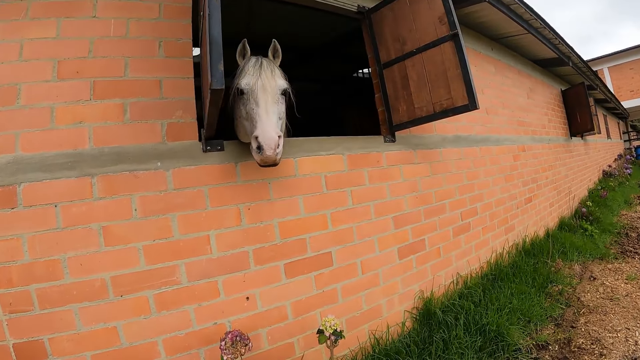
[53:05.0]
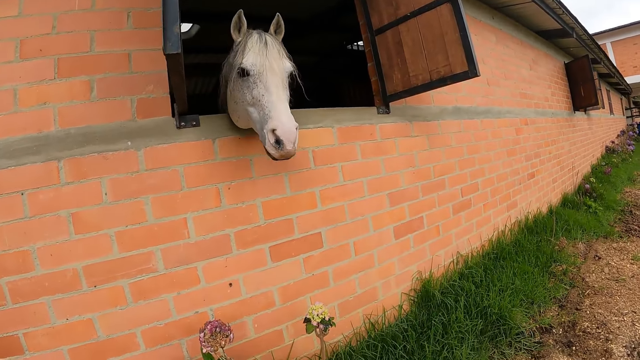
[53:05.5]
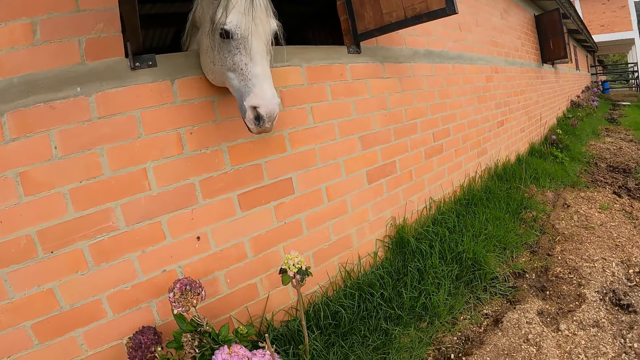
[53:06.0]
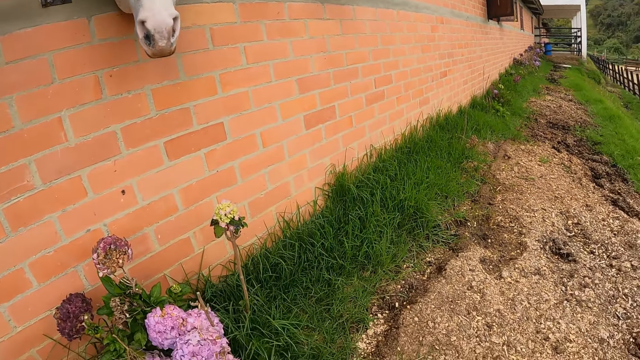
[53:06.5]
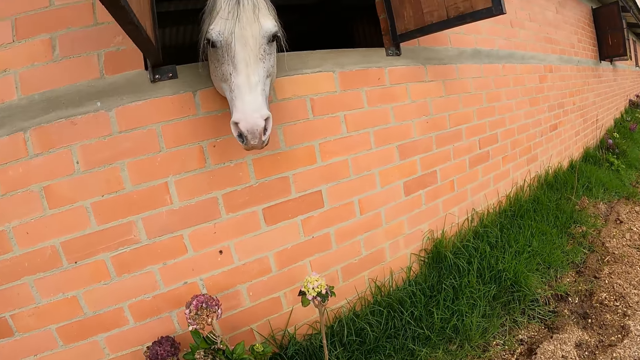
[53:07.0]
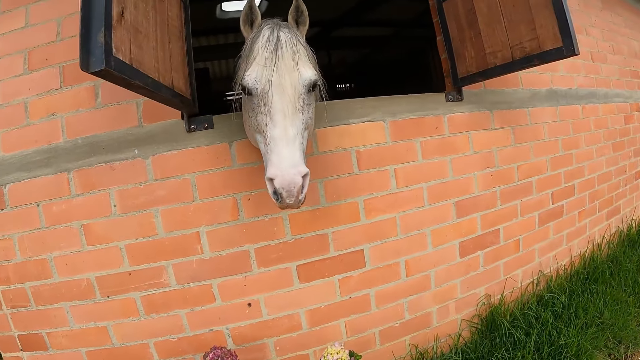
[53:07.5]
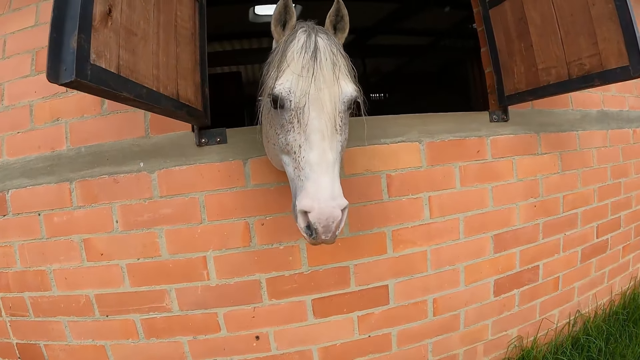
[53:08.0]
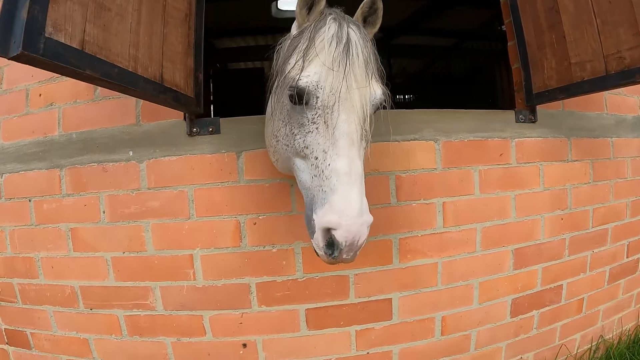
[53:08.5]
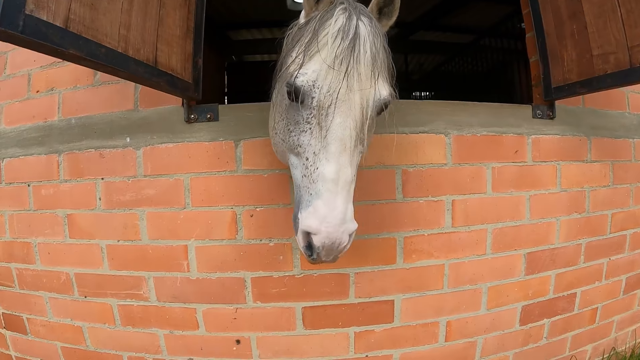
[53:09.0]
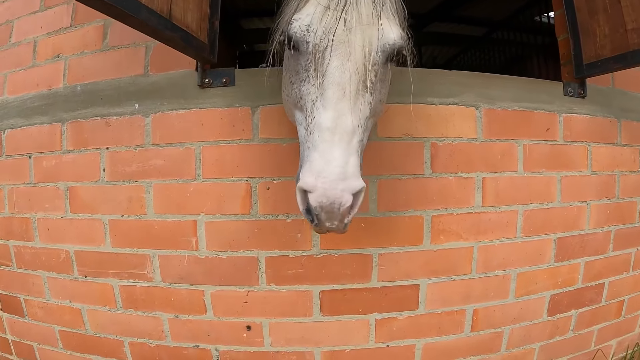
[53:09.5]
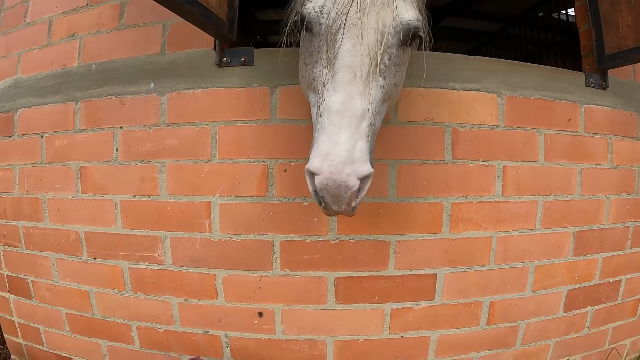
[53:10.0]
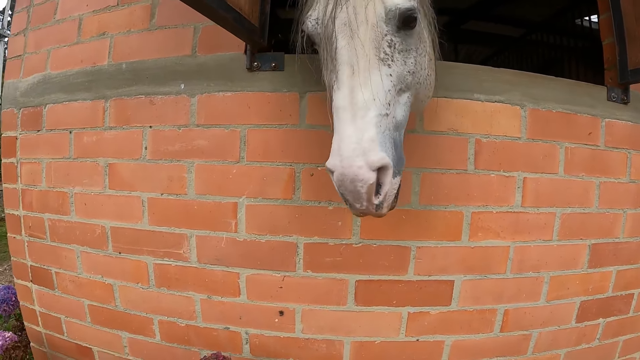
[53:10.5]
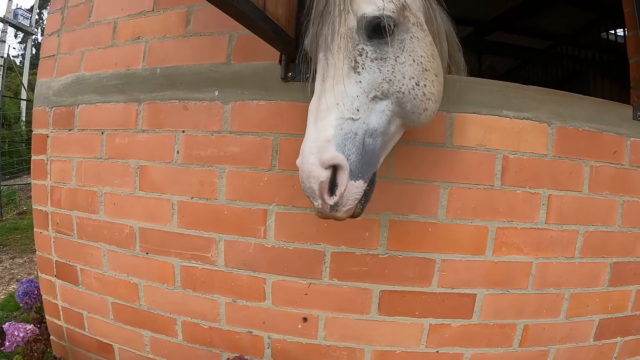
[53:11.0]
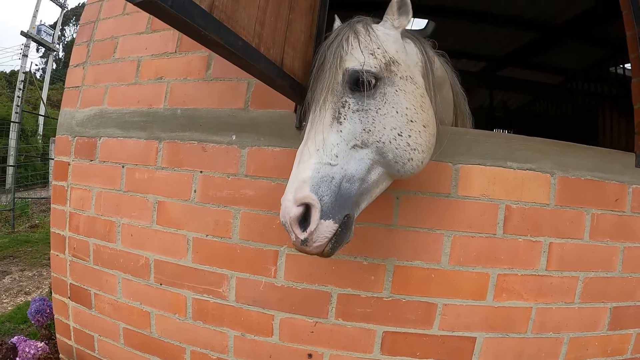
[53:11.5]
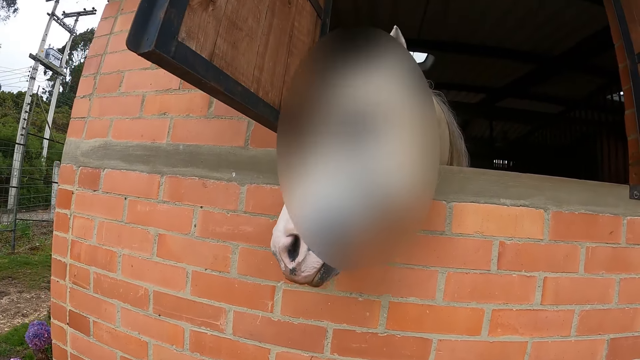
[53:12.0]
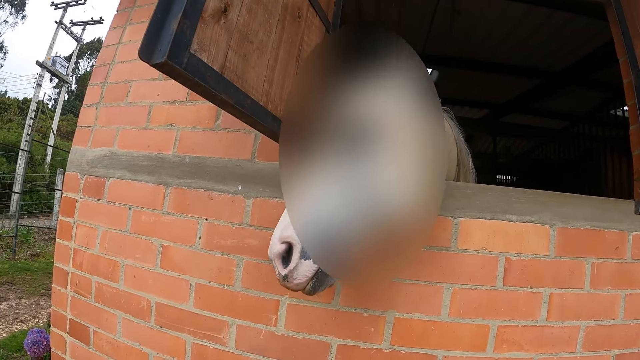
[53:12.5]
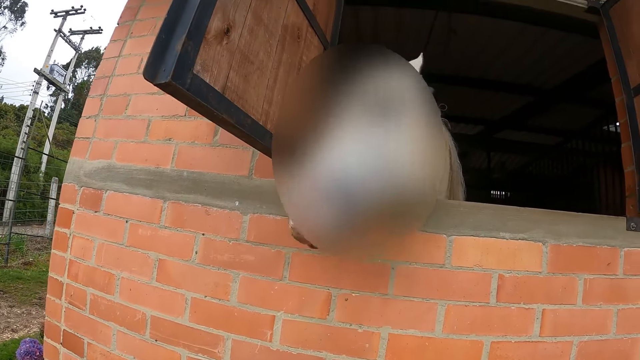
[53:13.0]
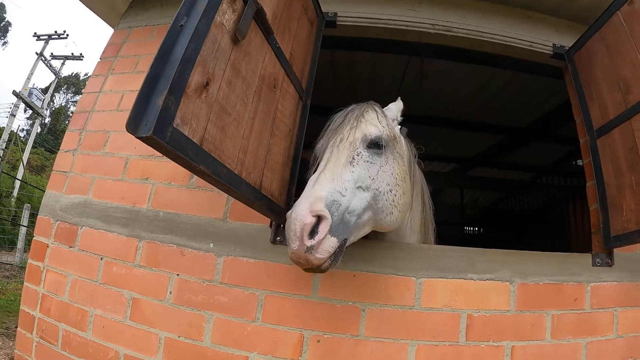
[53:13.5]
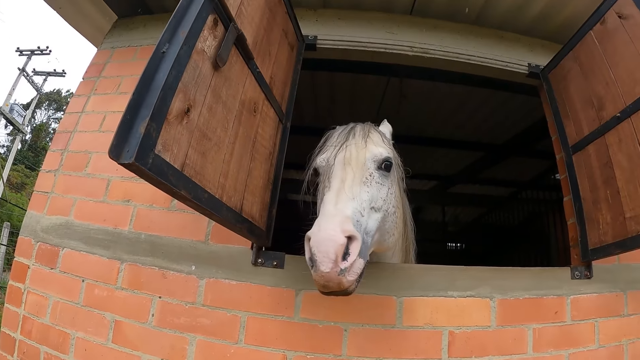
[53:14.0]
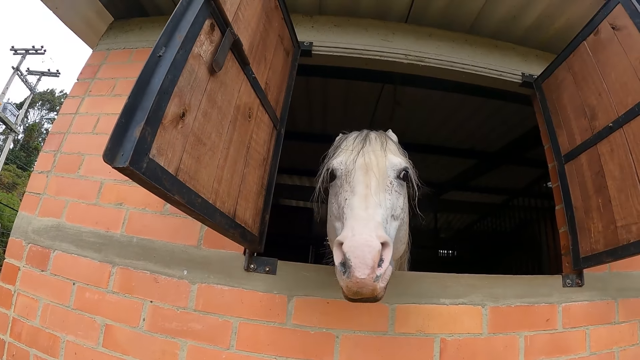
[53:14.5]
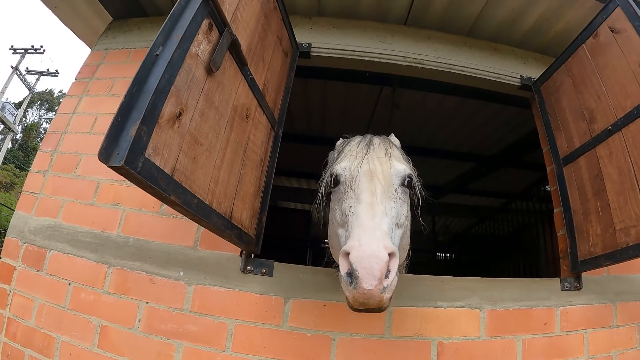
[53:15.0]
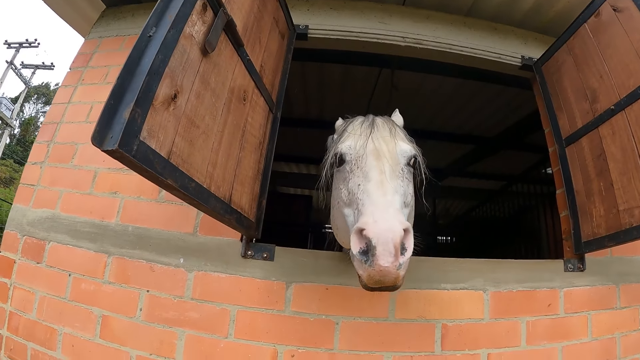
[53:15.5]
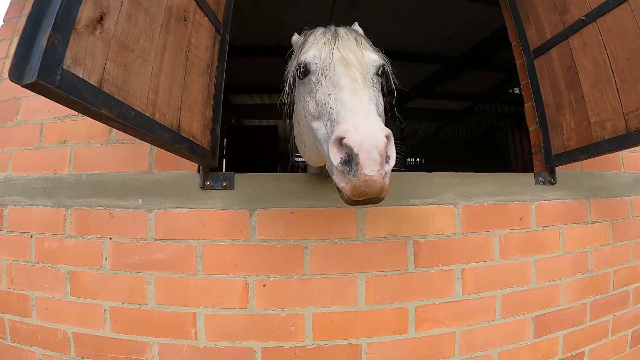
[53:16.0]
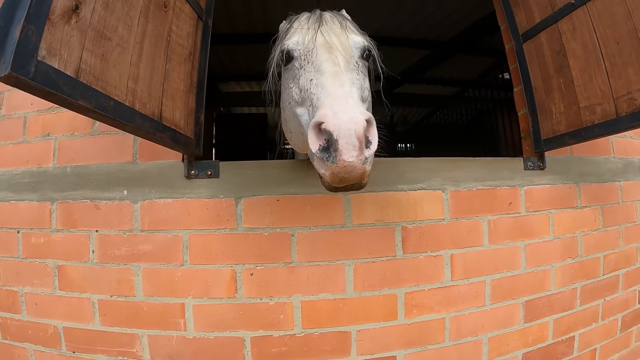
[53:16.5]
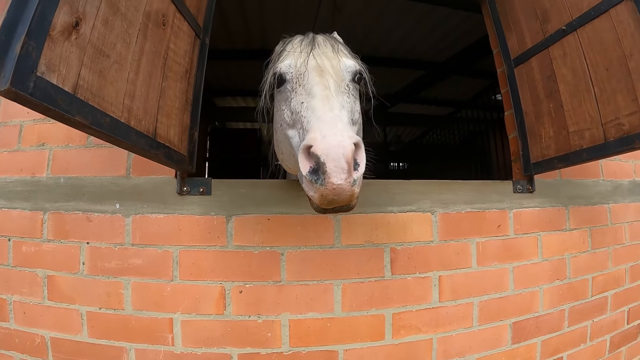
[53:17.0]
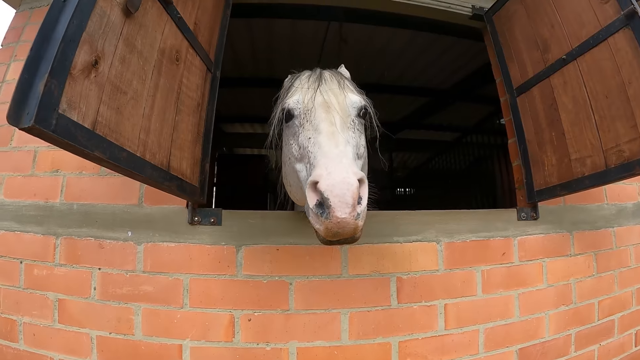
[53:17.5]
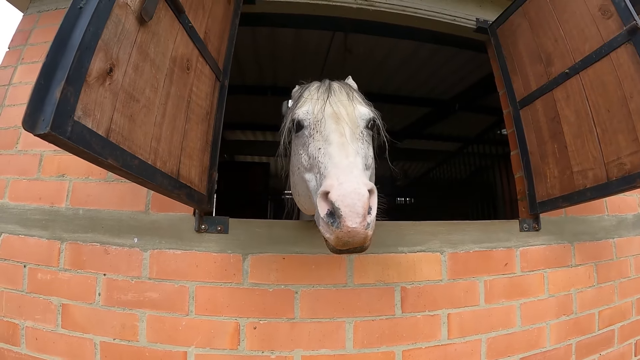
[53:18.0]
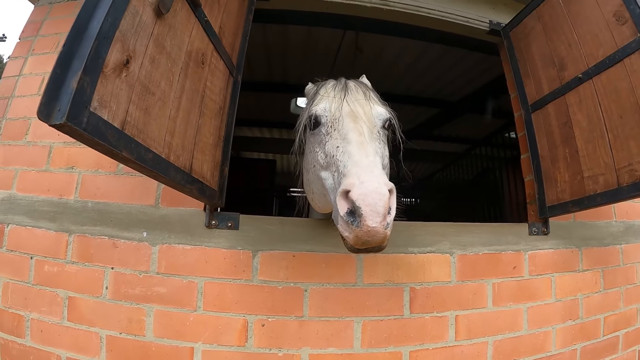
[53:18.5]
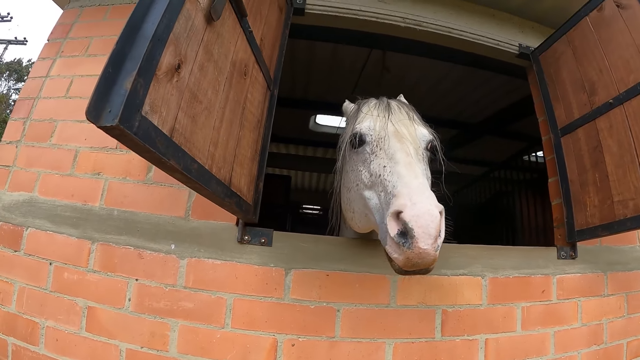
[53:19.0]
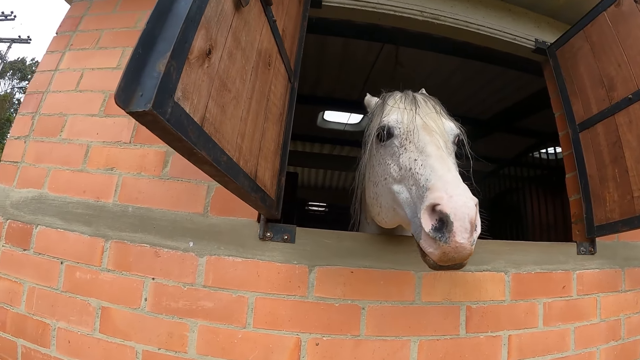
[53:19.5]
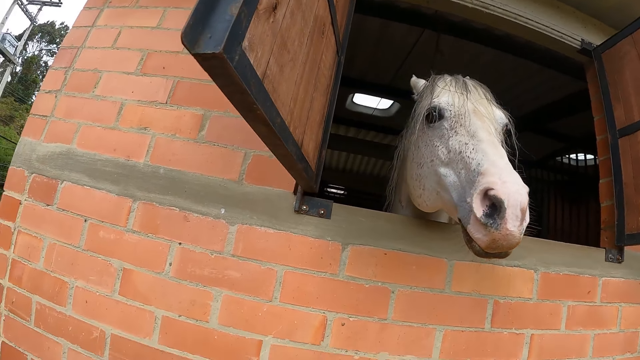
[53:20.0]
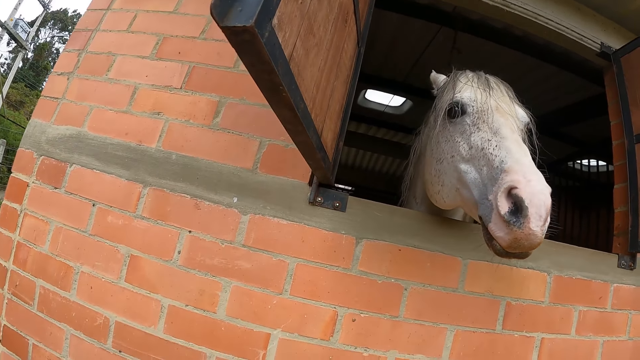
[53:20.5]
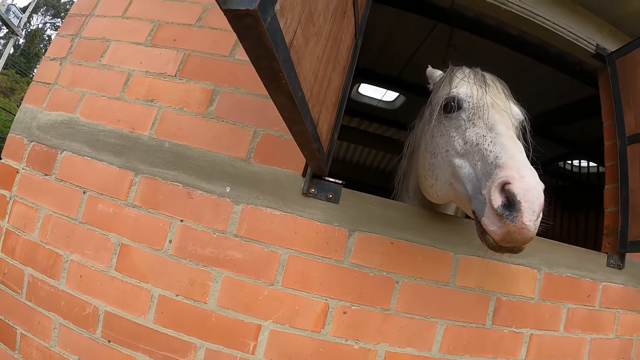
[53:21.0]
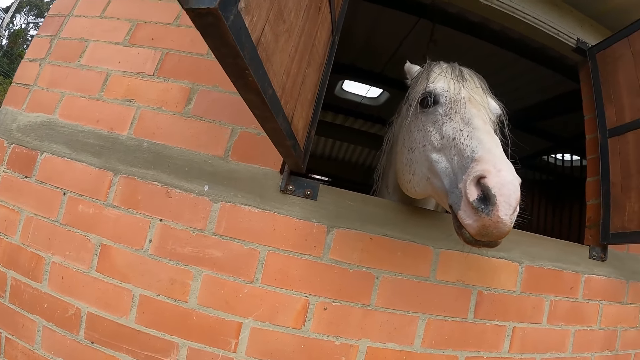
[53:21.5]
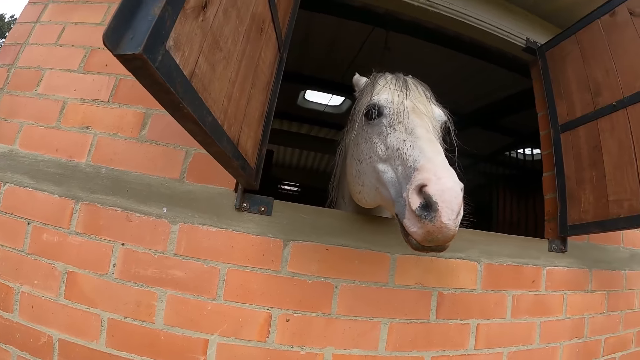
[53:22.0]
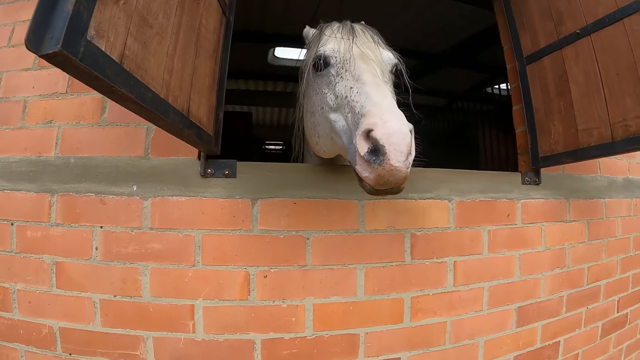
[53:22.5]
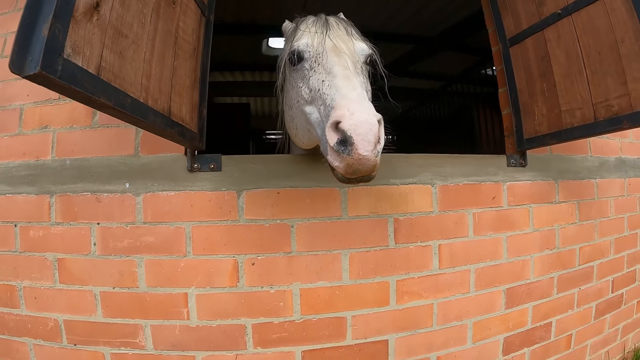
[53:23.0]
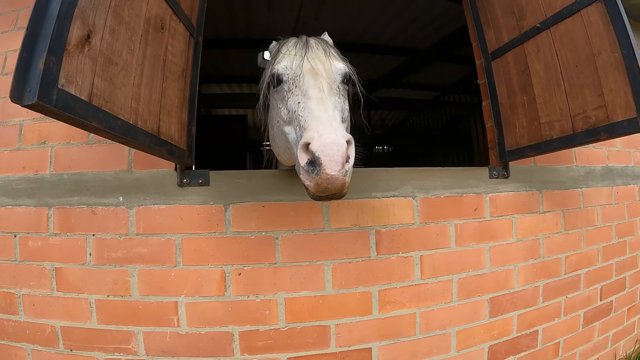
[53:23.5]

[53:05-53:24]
The camera wearer interacts with the horse. They stand staring at the horse.

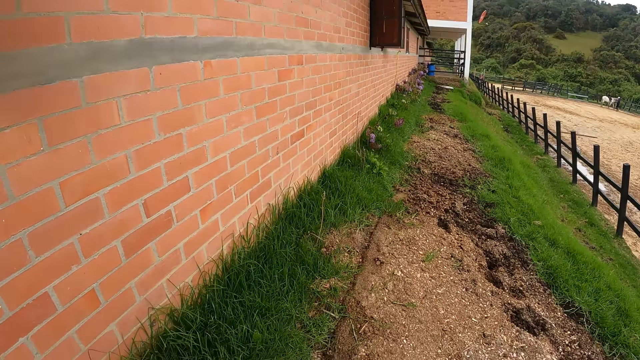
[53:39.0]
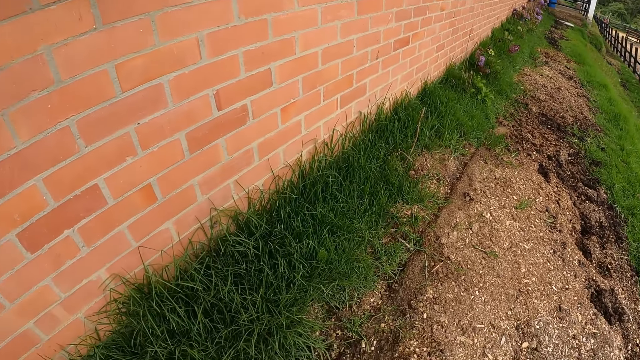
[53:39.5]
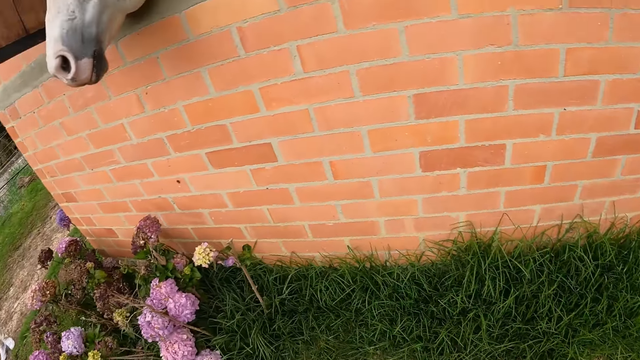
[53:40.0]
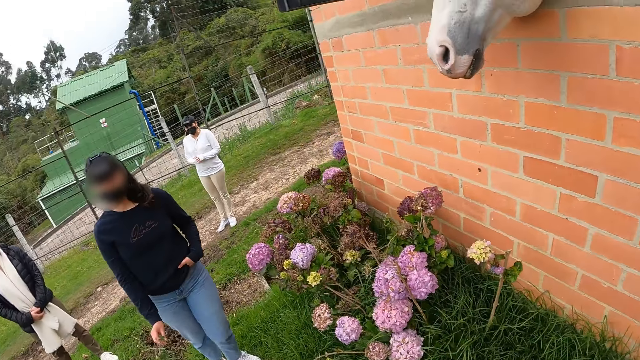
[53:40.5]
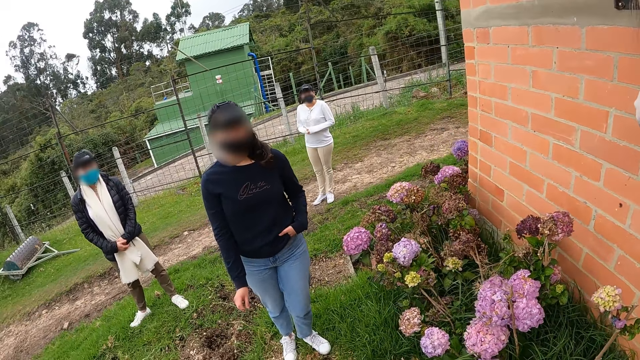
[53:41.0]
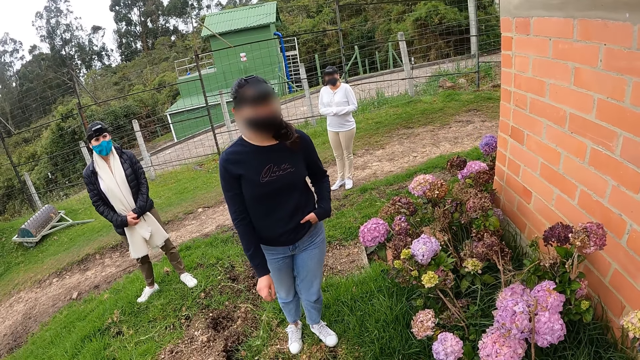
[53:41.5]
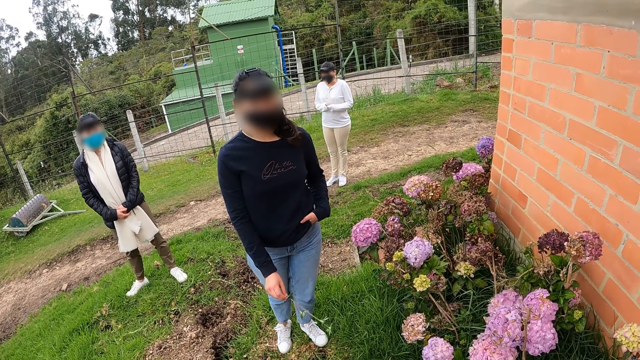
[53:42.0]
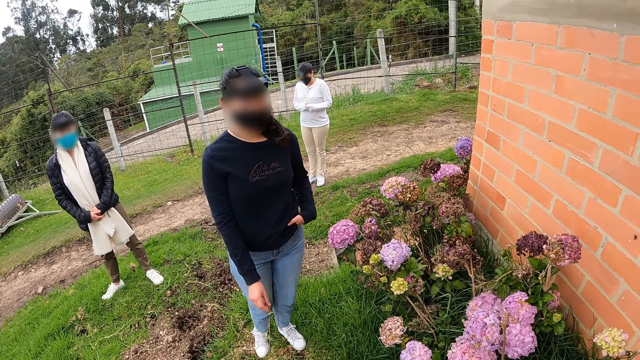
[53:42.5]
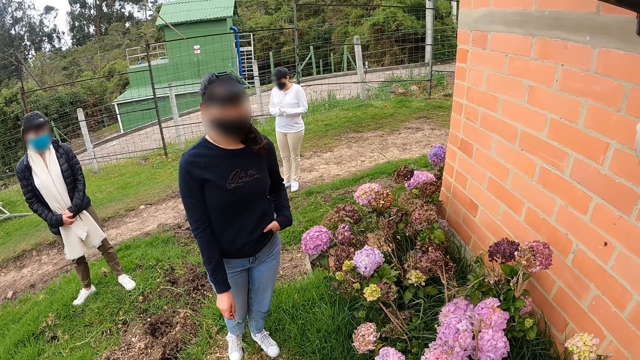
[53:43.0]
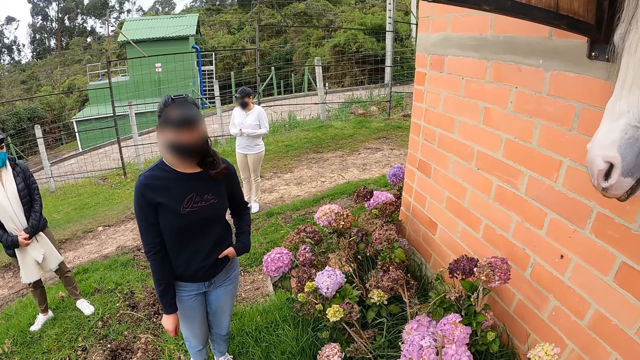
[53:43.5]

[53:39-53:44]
The camera wearer interacts with the woman and another woman.
